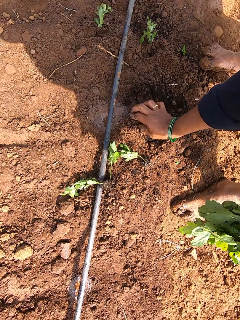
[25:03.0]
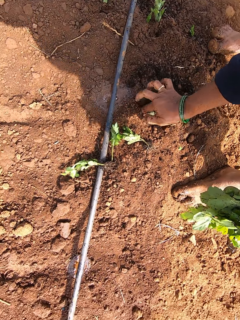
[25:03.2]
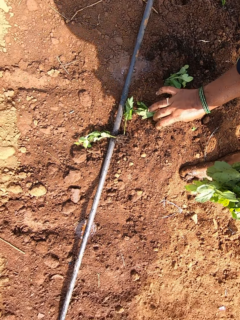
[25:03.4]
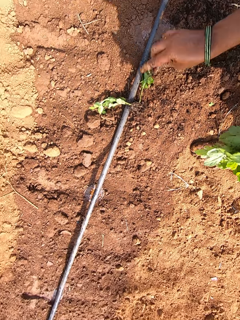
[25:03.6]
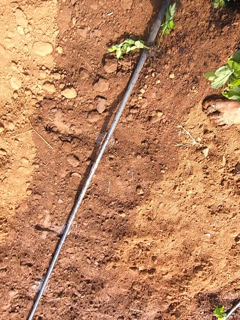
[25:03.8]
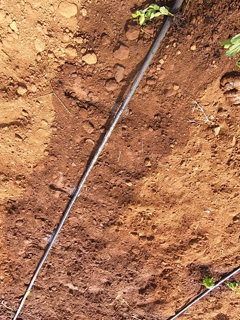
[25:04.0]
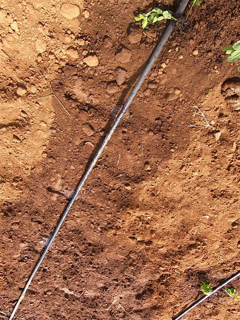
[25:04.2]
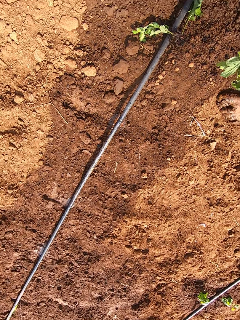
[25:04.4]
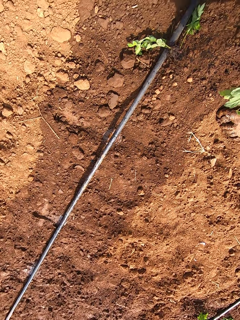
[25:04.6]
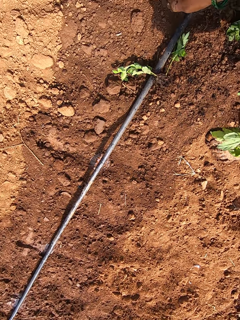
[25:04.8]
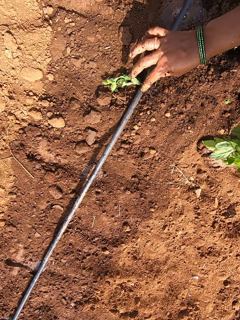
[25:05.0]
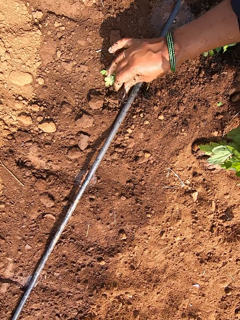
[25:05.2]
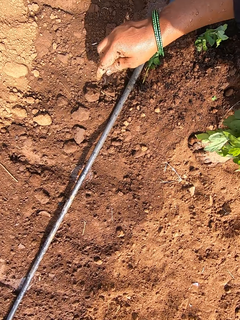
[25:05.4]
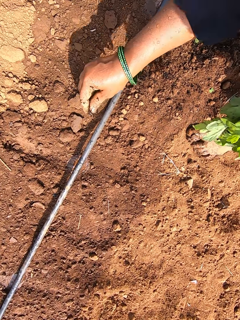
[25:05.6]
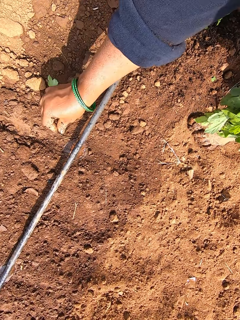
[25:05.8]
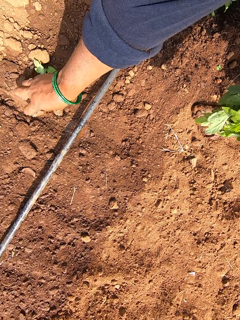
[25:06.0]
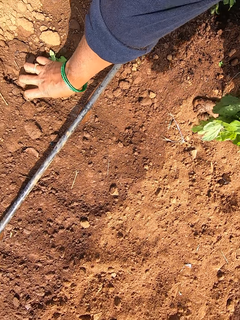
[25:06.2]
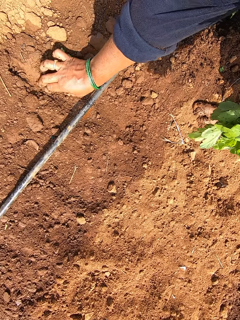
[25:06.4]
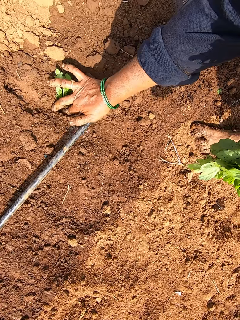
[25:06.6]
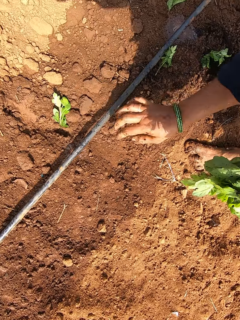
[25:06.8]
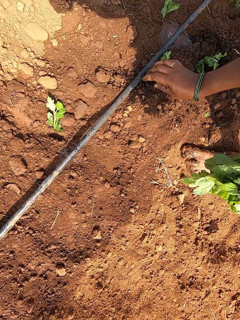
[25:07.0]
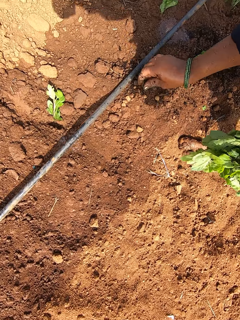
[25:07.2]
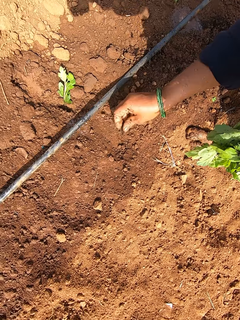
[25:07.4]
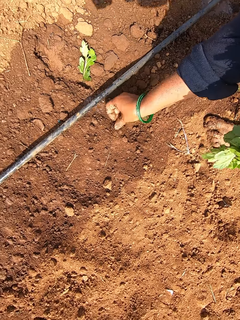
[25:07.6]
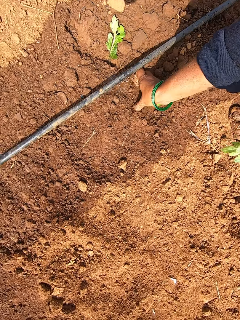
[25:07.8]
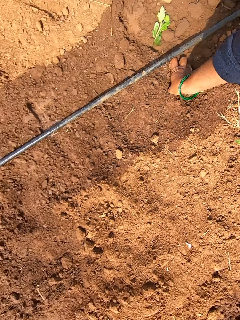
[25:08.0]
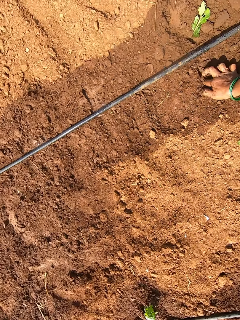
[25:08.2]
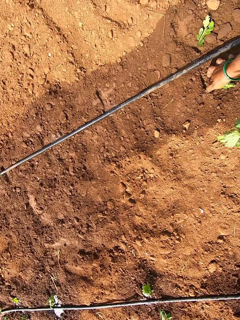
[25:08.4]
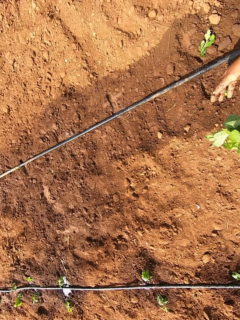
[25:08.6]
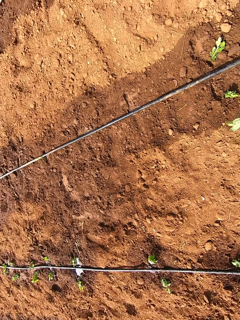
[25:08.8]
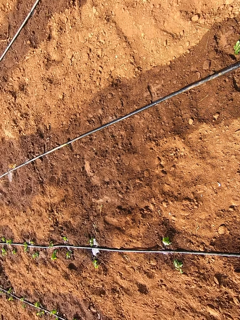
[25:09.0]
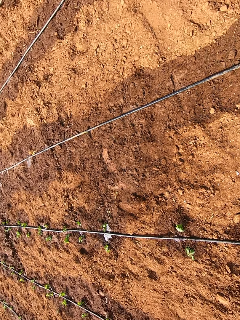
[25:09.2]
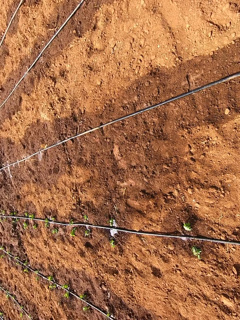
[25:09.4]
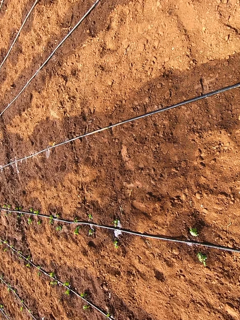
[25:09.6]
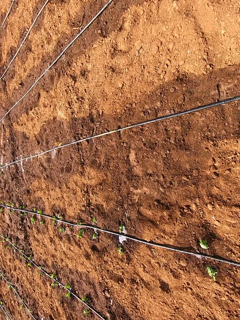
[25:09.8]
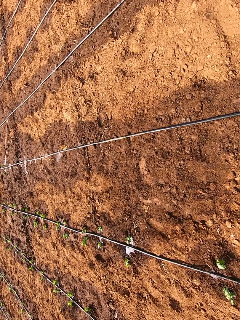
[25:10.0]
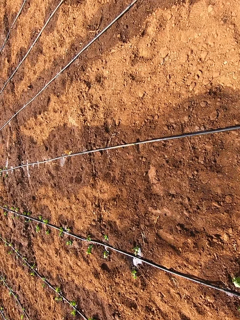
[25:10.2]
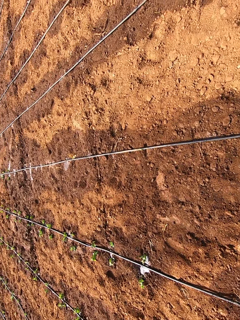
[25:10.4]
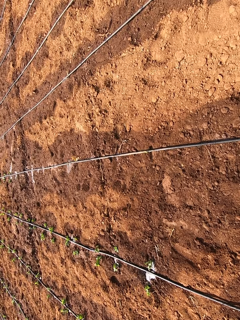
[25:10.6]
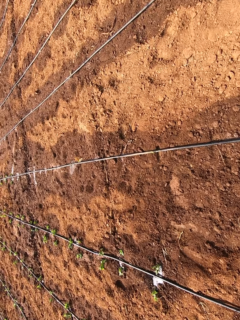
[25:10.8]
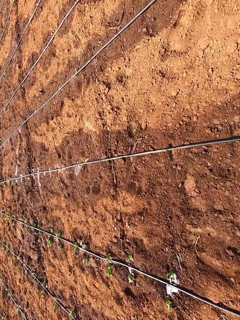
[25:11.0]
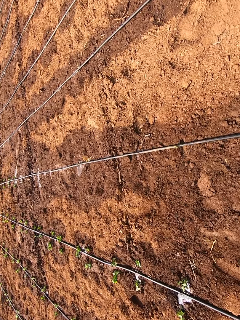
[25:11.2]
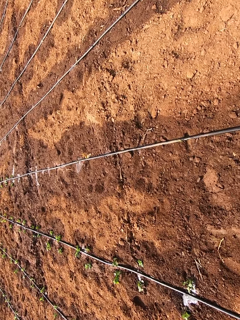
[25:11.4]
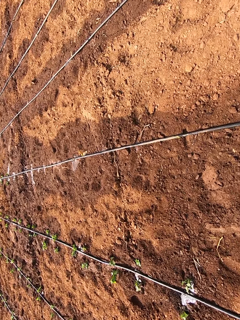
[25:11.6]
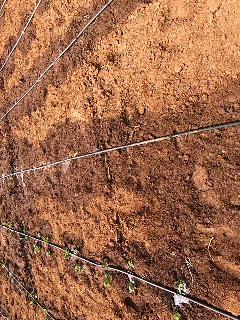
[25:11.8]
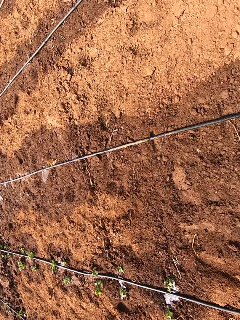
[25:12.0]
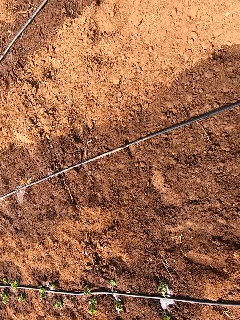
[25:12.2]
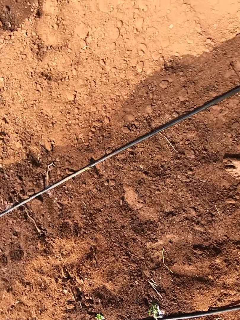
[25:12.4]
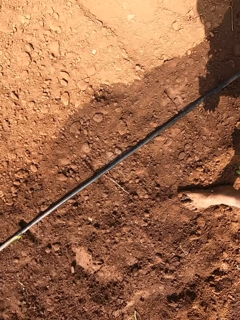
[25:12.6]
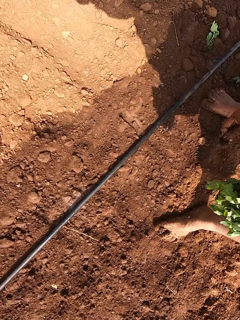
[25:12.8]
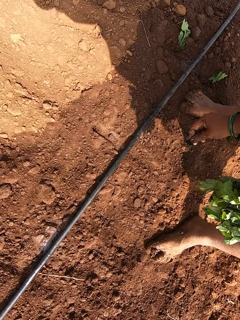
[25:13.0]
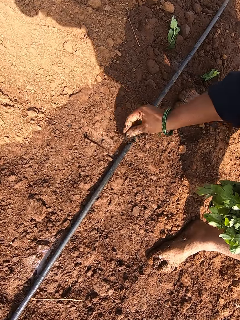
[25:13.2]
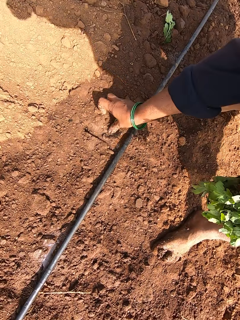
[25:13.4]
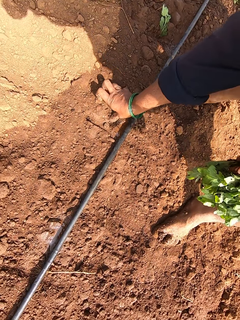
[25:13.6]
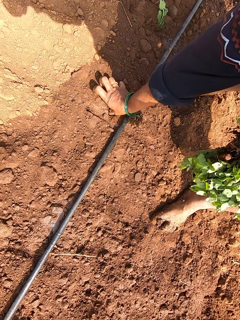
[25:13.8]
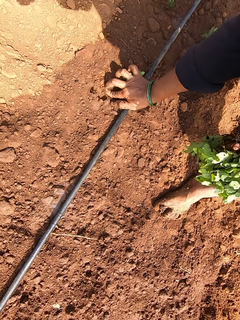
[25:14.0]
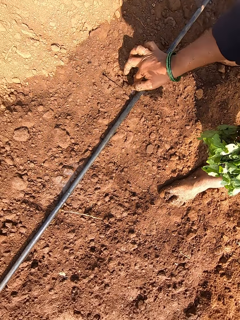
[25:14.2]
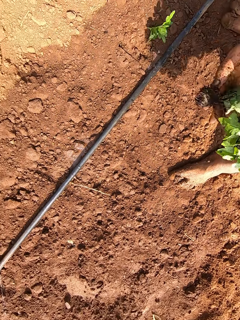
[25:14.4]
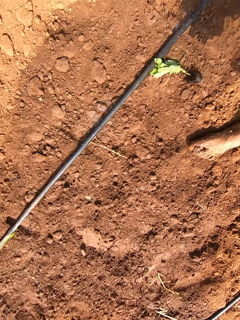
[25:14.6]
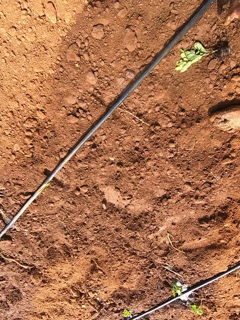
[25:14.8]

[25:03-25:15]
The camera wearer picks a seedling from the ground with her right hand. She plants the seedling on the field with her right hand. She picks a seedling from the ground with her right hand. She plants the seedling on the field with her right hand. She picks a seedling from the ground with her right hand. She plants the seedling on the field with her right hand. She picks a seedling from the ground with her right hand. She plants the seedling on the field with her right hand.

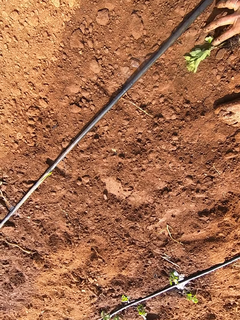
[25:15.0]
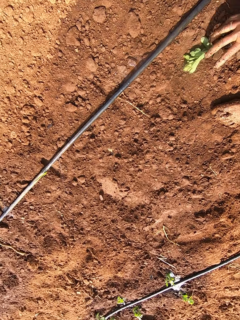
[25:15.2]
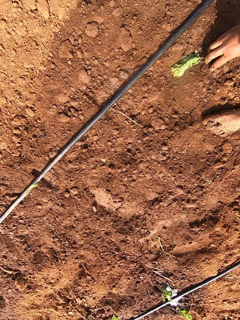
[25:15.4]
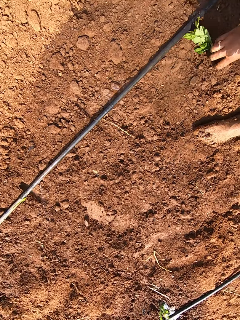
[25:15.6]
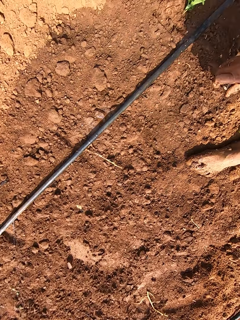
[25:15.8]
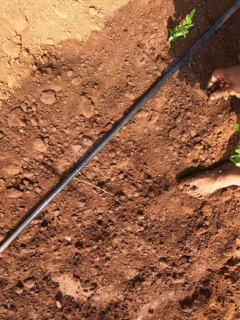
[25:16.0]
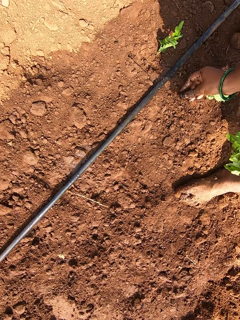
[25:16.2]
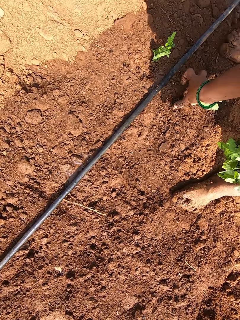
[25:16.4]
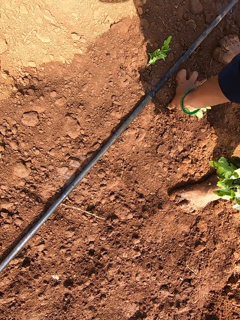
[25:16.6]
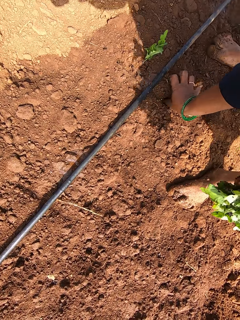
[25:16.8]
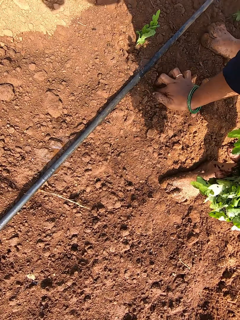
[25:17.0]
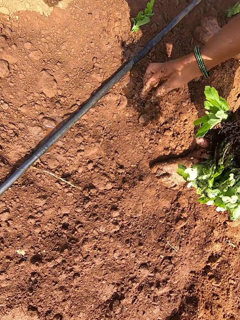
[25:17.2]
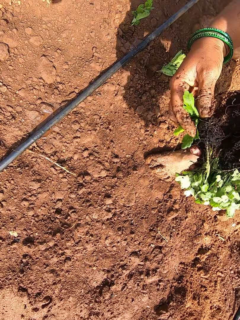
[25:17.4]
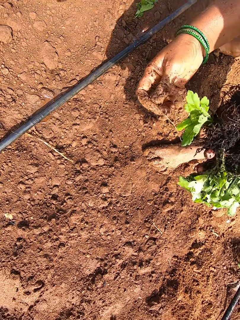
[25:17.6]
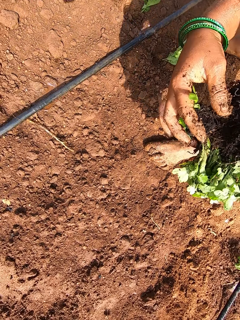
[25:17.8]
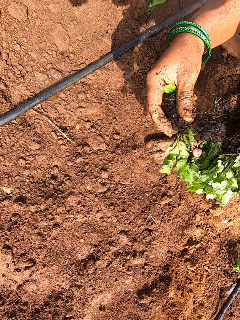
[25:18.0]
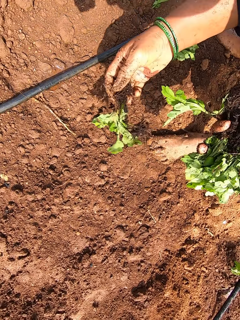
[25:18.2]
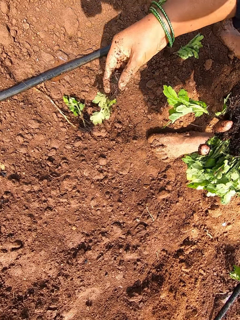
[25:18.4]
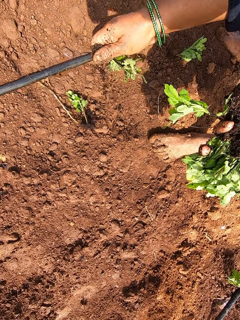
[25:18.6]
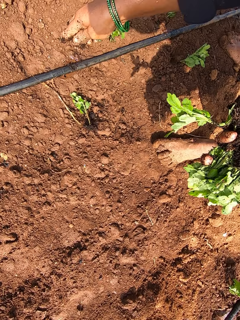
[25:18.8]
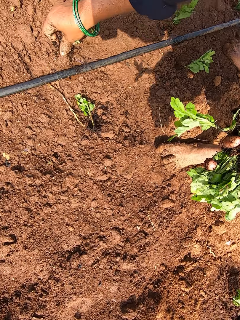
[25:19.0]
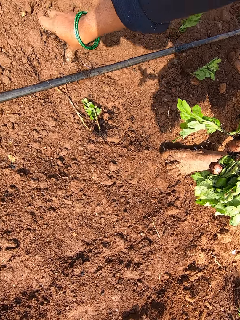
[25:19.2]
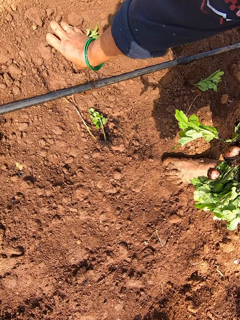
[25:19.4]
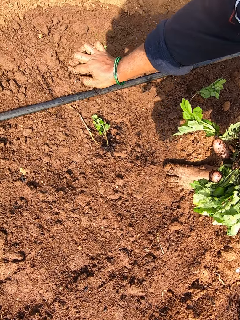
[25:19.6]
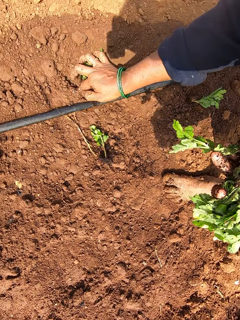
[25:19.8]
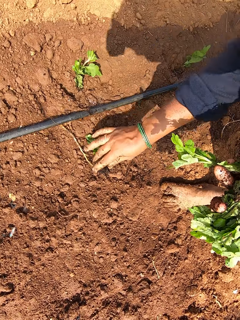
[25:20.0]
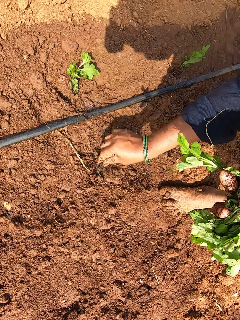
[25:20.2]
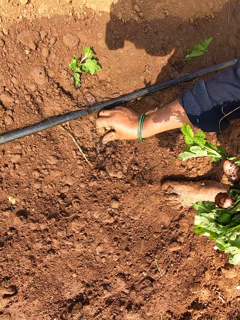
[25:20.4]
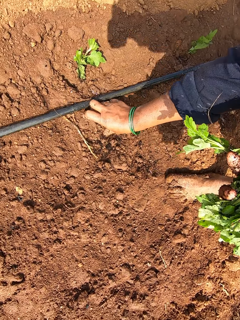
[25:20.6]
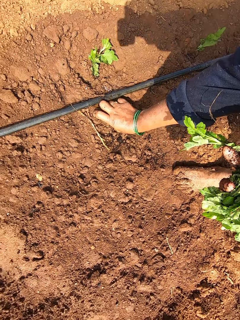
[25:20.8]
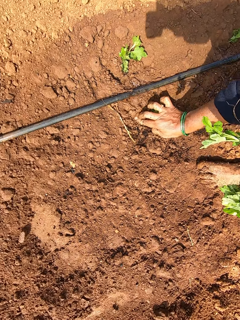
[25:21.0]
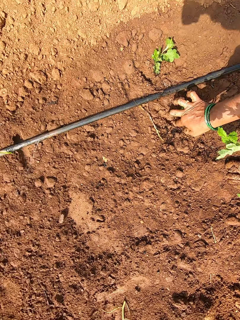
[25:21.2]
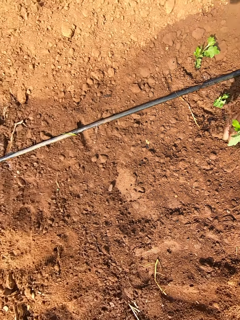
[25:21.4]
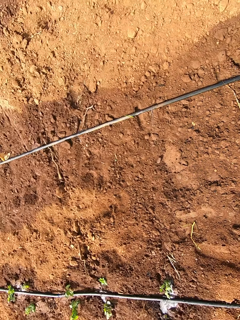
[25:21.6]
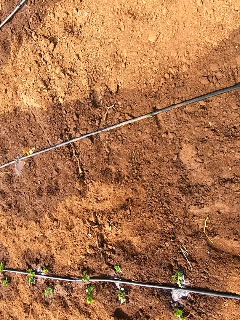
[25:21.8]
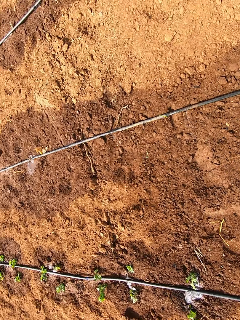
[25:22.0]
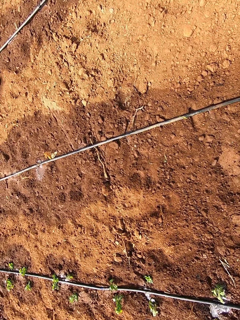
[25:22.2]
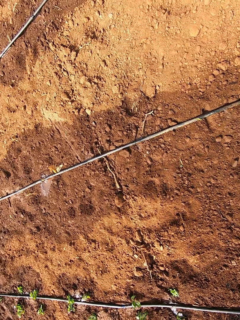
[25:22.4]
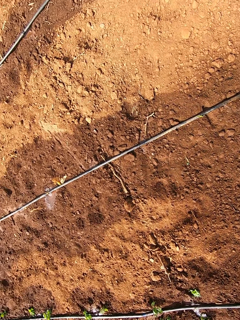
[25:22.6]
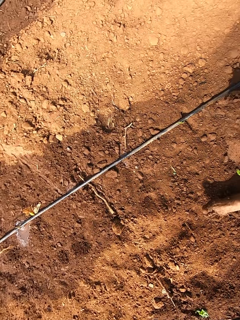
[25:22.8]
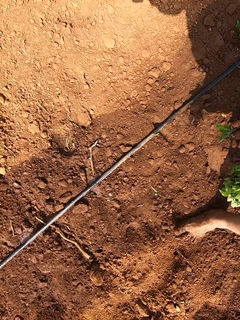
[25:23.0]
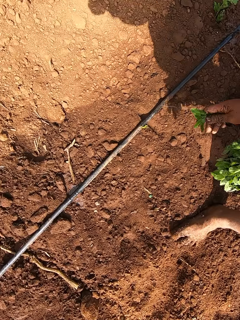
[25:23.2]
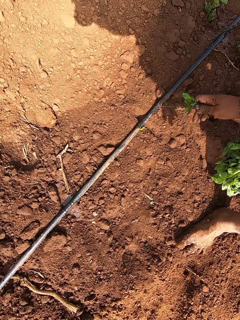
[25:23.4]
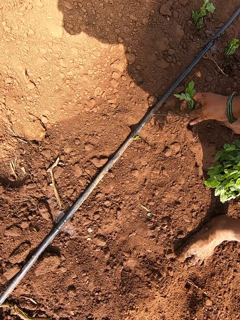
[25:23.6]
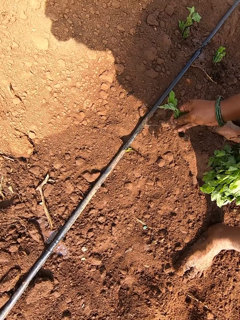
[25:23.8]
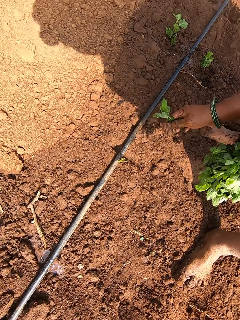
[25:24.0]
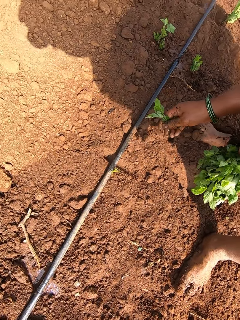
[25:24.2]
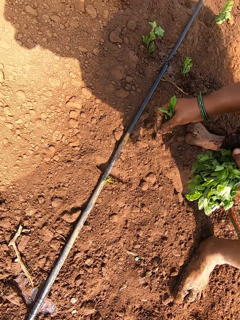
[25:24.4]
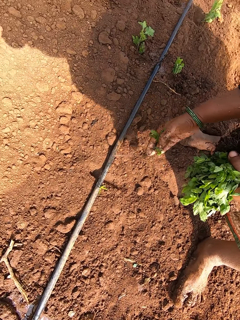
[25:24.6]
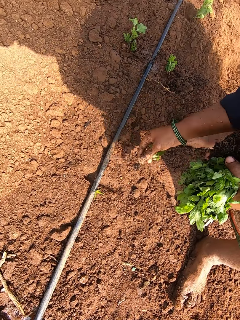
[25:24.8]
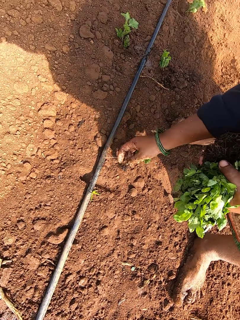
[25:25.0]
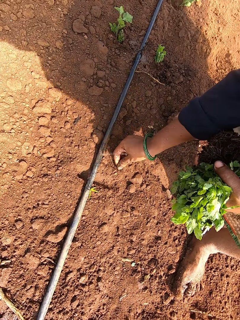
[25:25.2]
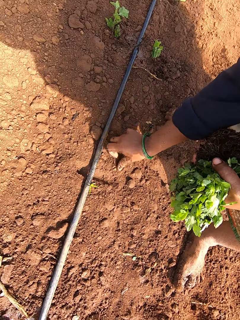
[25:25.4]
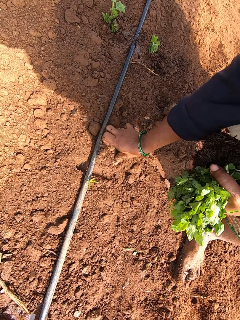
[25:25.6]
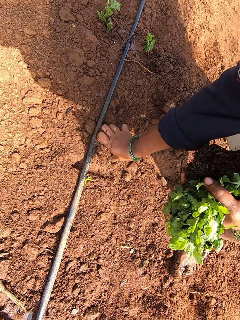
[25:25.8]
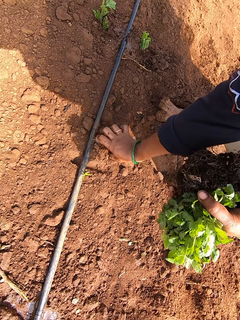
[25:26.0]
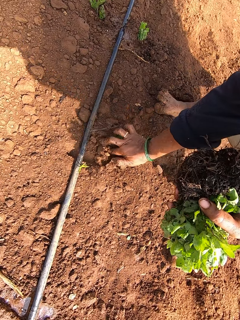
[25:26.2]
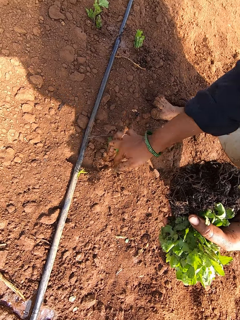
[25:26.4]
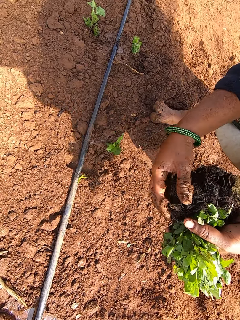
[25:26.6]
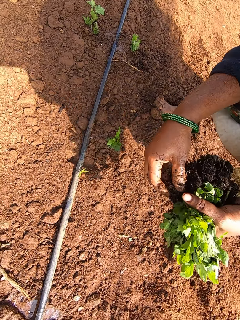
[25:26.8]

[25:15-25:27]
The camera wearer picks a seedling from the ground with her right hand. She plants the seedling on the field with her right hand. She picks a seedling from her left hand with her right hand. She plants the seedling on the field with her right hand. She picks a seedling from her left hand with her right hand. She plants the seedling on the field with her right hand.
